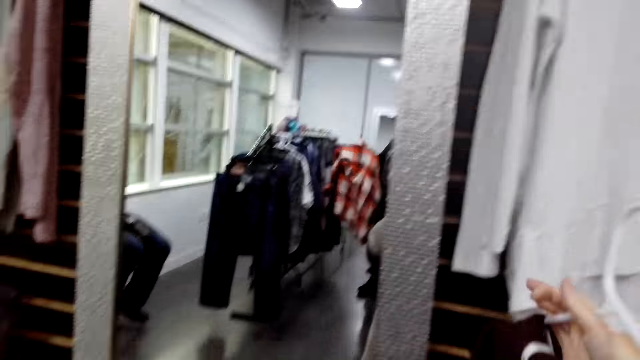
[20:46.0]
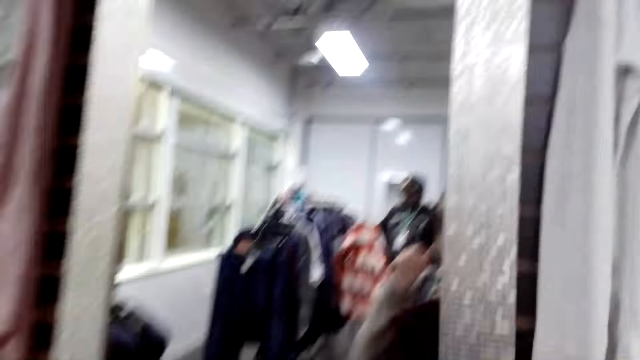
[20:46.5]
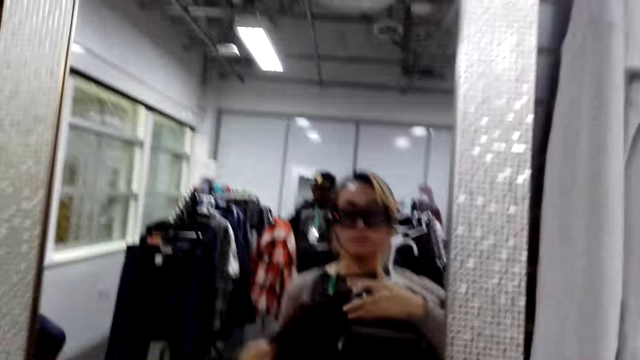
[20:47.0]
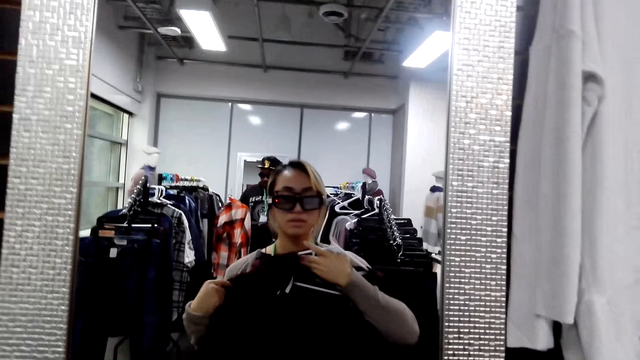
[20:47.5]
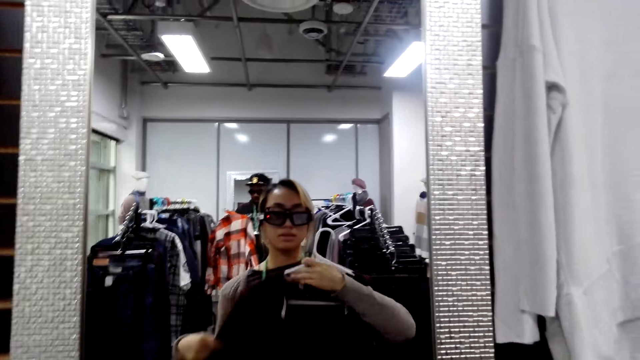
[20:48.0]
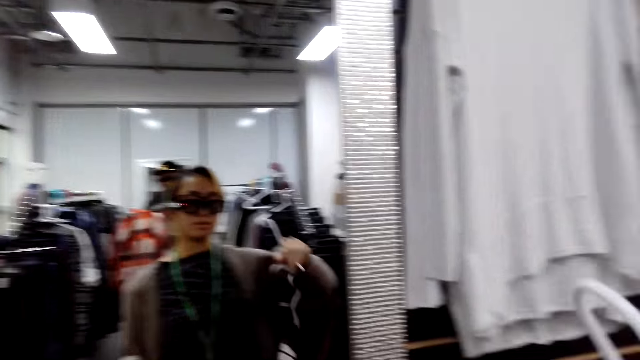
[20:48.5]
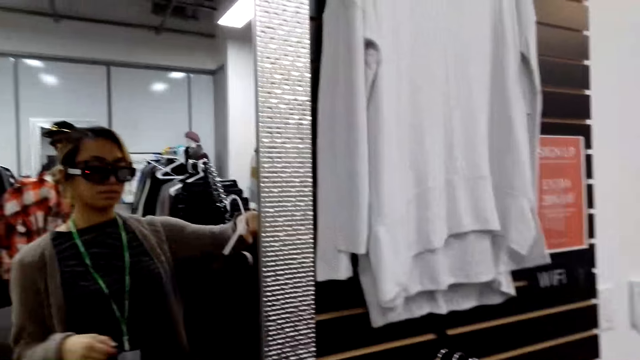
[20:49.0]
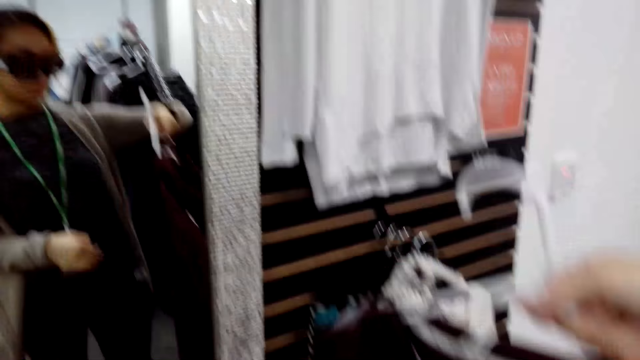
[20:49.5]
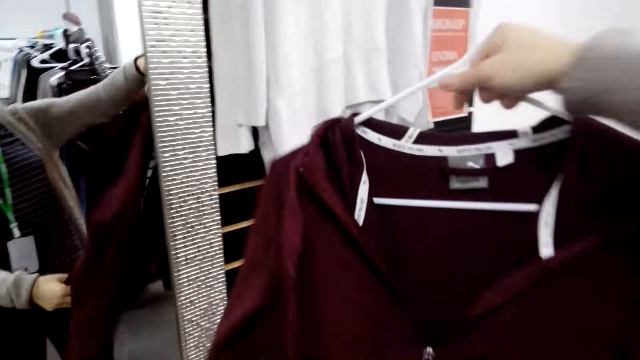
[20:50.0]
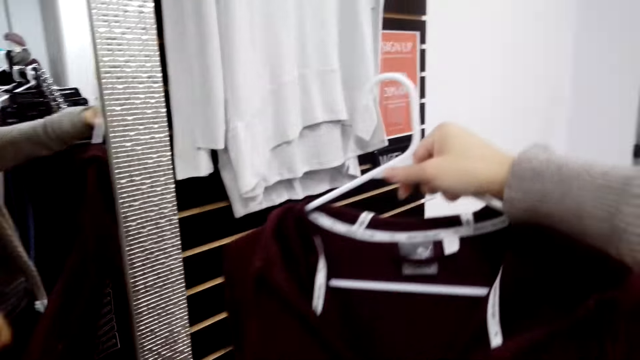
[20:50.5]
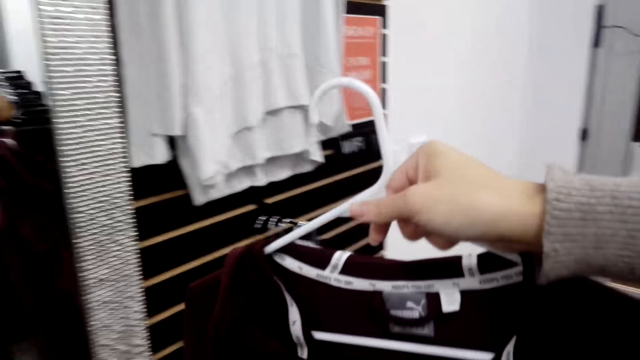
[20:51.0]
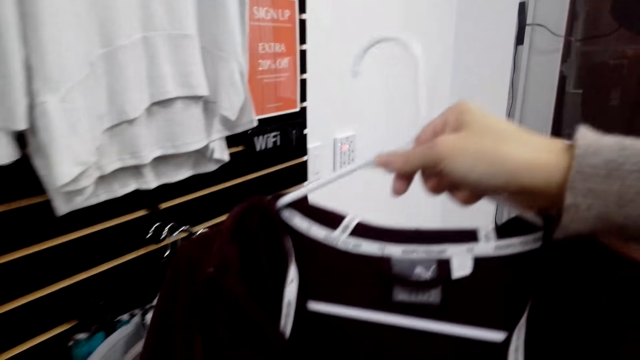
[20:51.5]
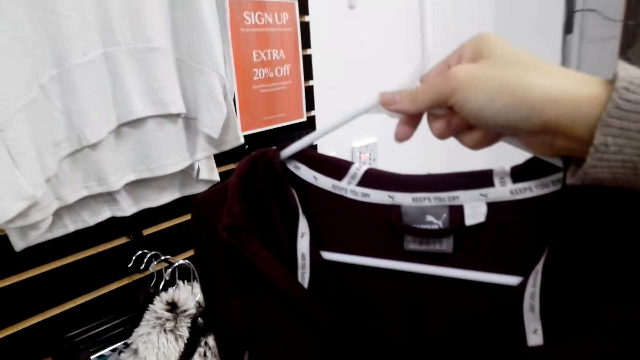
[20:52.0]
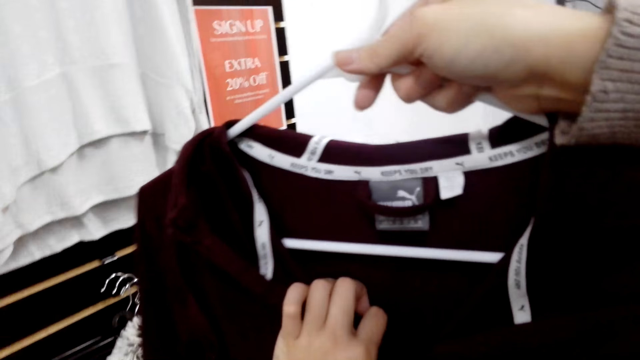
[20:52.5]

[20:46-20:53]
The camera wearer looks at the mirror.

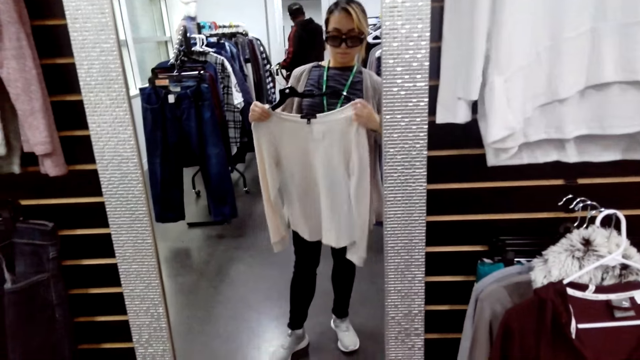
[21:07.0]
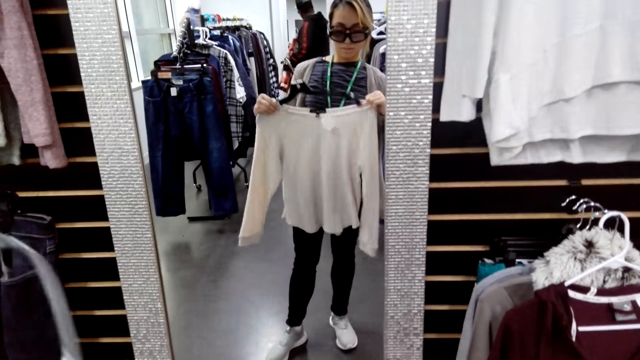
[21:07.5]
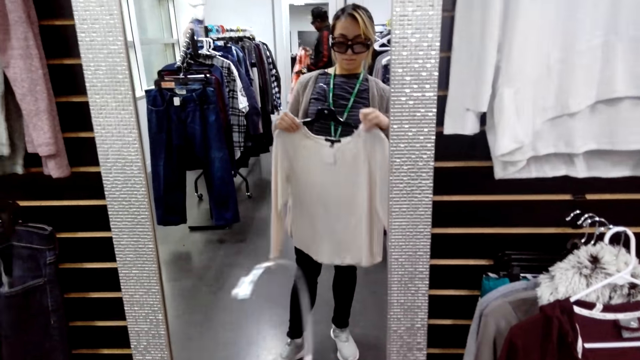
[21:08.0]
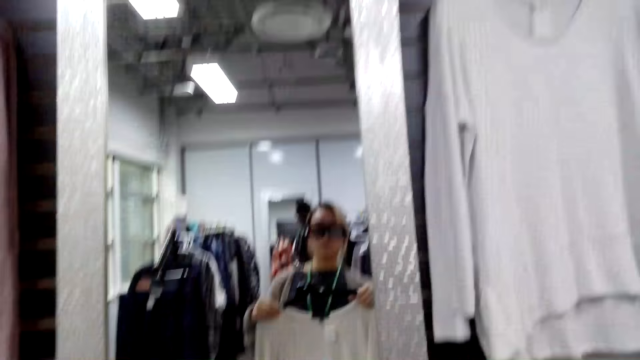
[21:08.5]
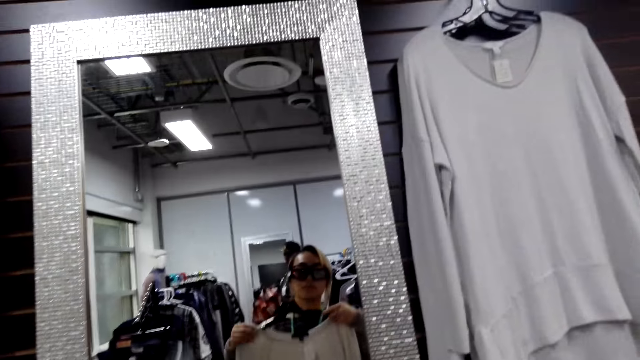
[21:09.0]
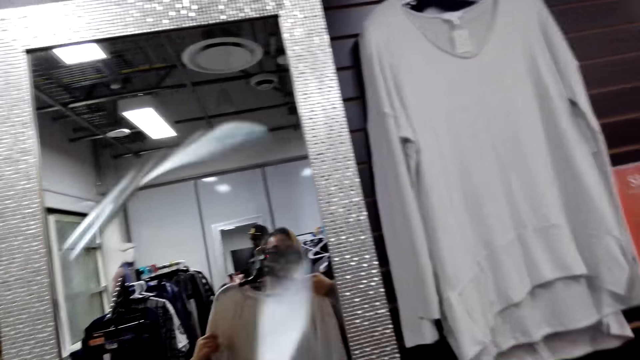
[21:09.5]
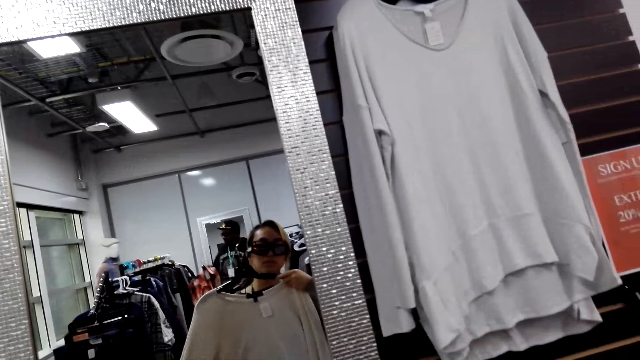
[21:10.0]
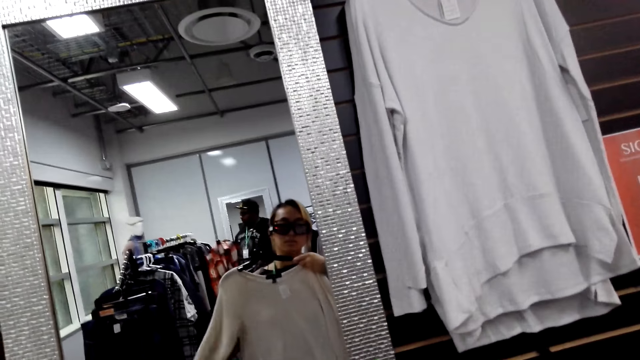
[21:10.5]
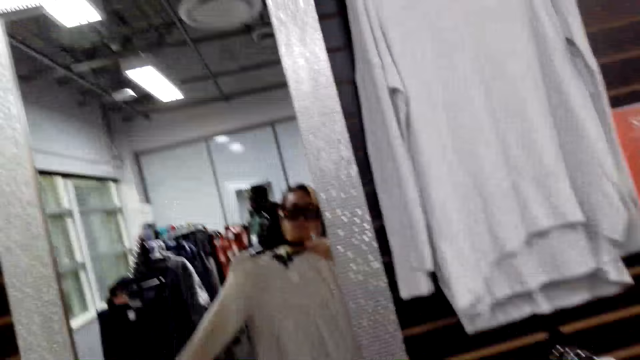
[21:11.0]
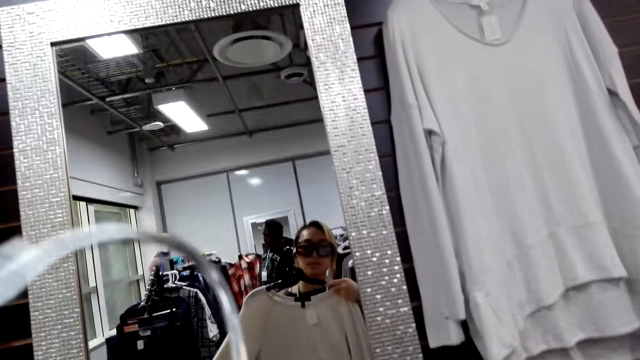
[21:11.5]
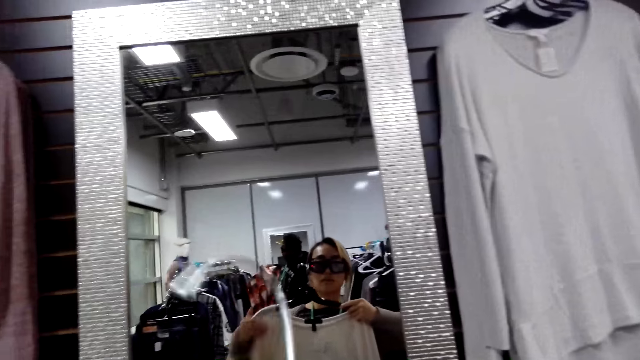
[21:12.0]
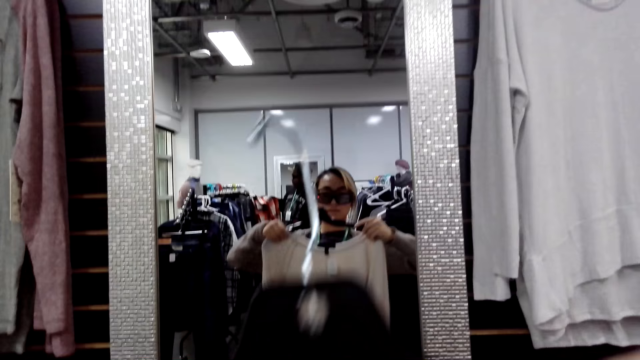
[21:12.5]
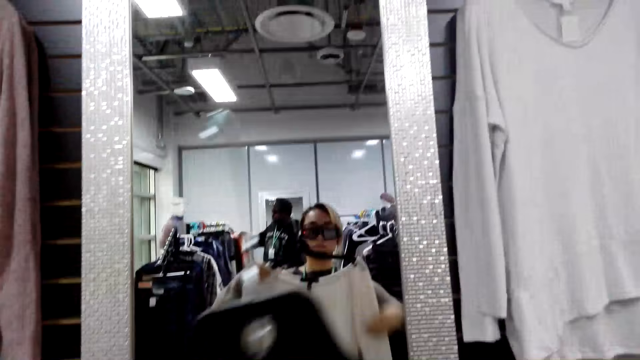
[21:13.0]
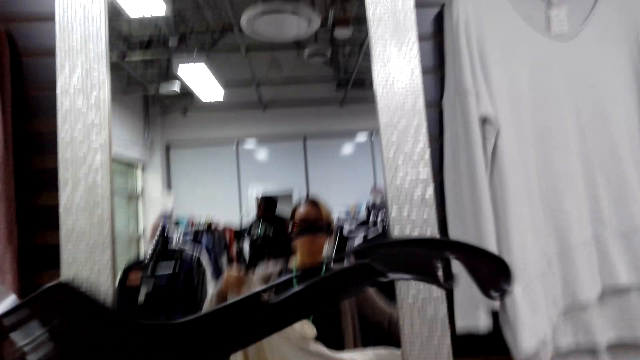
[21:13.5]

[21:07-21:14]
The camera wearer hangs the sweater.

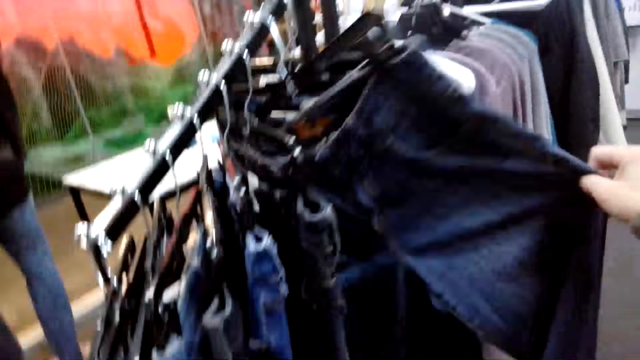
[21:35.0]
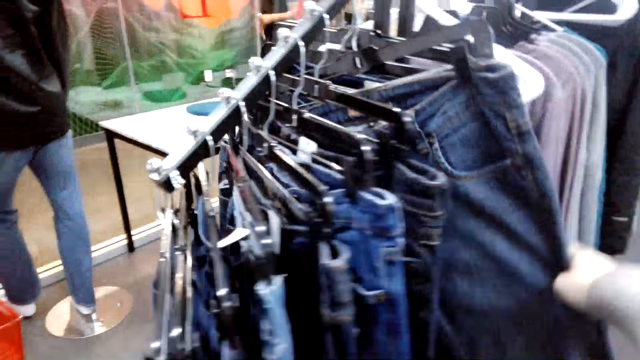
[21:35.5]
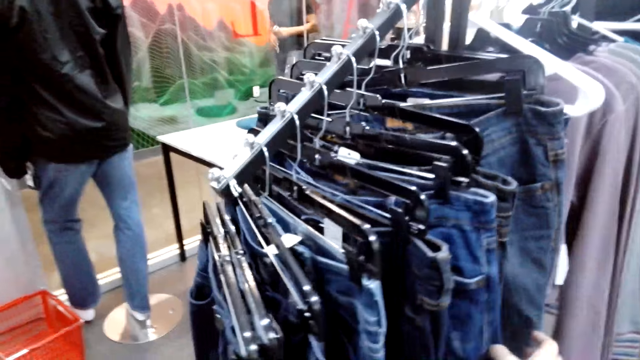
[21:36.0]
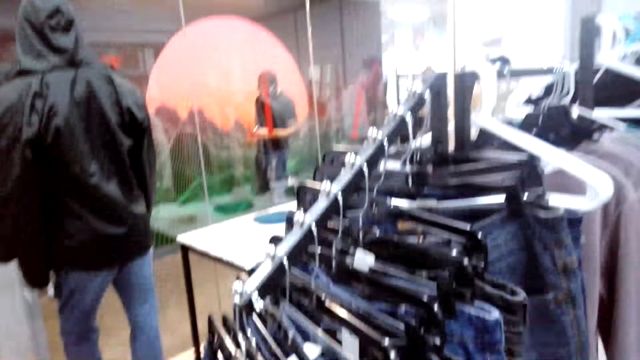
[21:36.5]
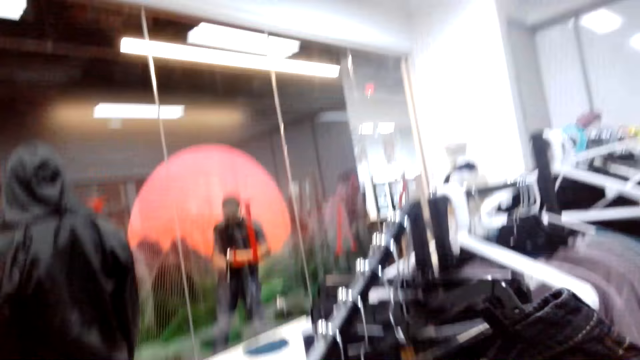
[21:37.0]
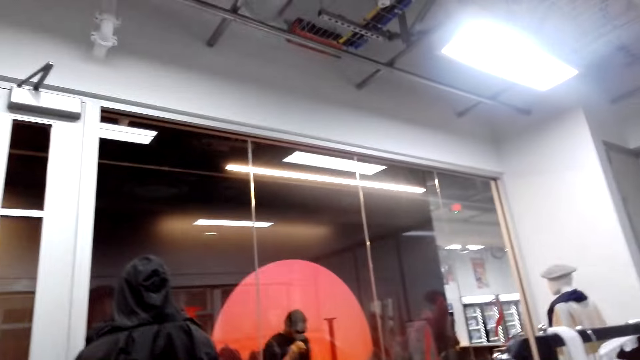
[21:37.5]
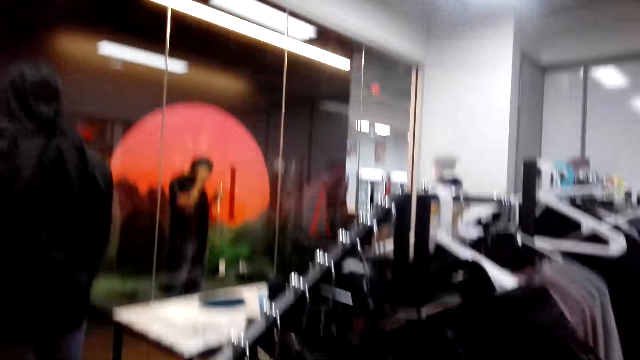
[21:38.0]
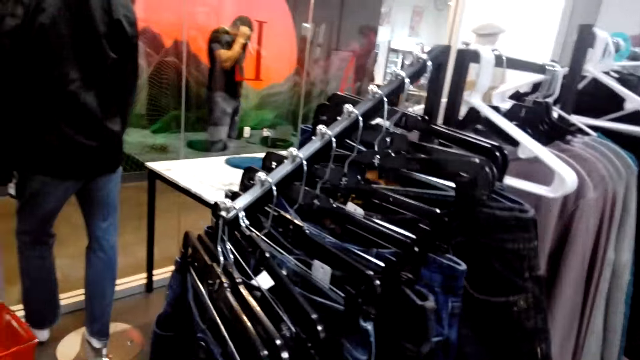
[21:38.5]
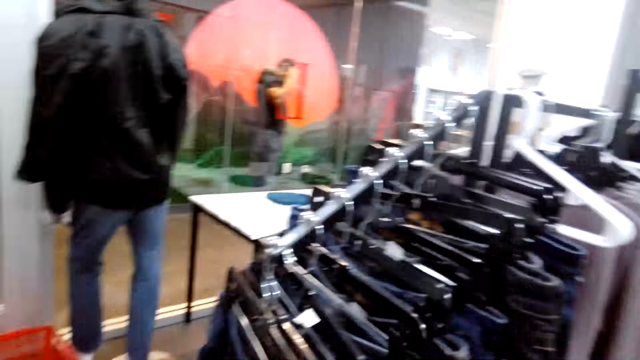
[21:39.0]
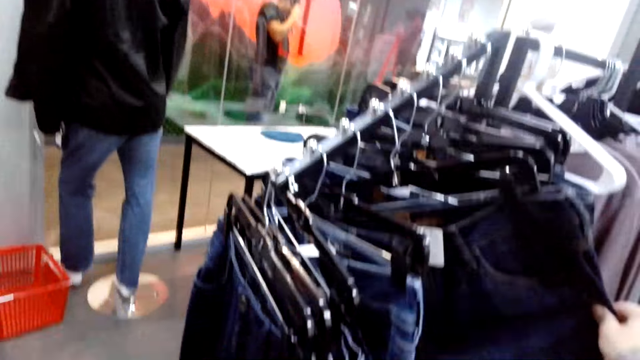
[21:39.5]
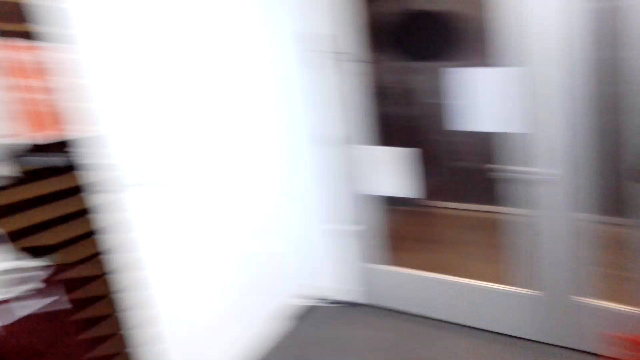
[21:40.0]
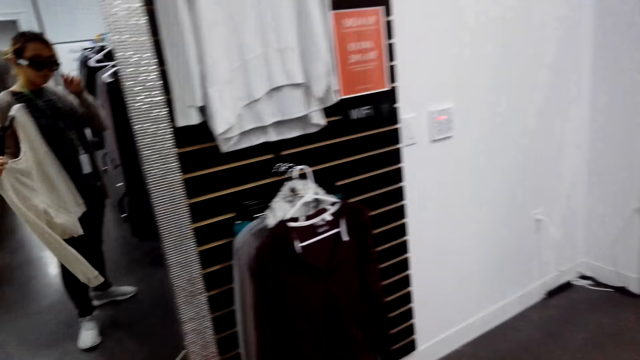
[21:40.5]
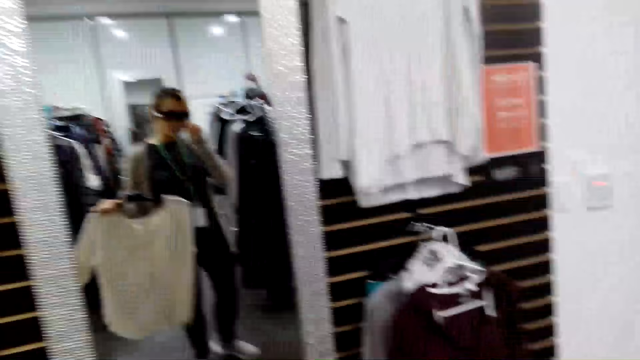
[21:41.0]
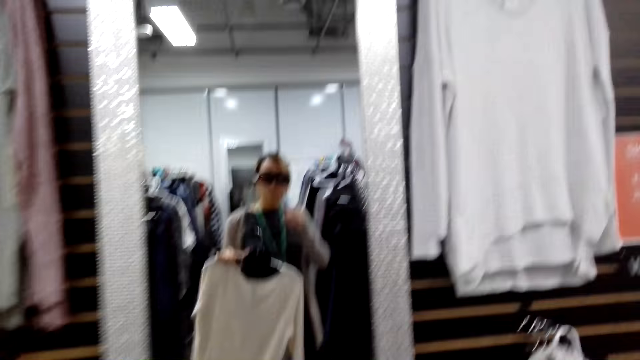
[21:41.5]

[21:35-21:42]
The camera wearer does something.
